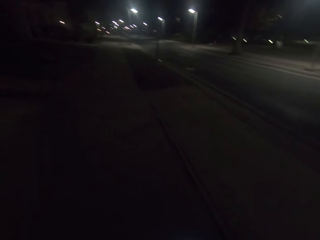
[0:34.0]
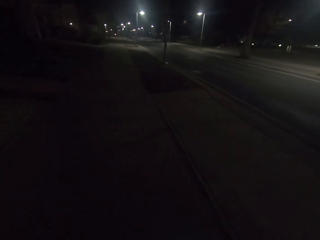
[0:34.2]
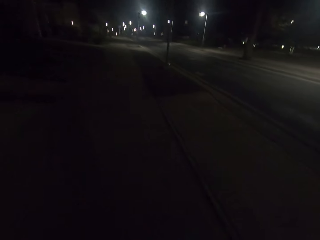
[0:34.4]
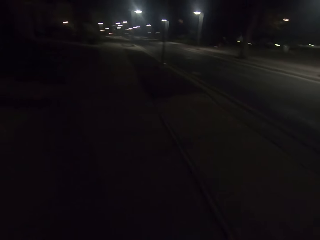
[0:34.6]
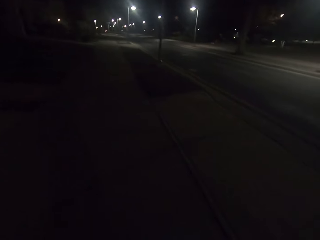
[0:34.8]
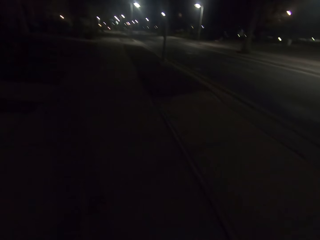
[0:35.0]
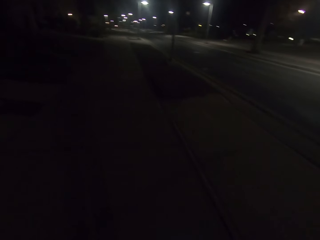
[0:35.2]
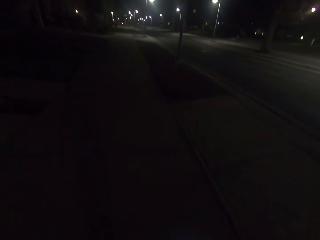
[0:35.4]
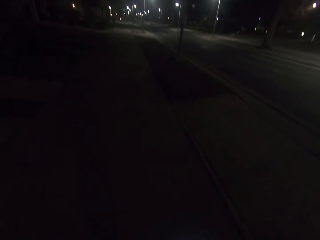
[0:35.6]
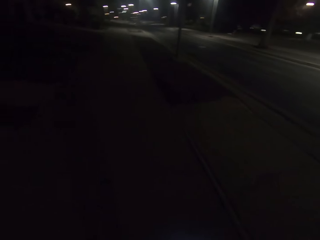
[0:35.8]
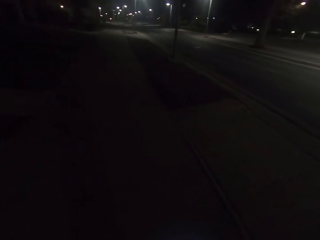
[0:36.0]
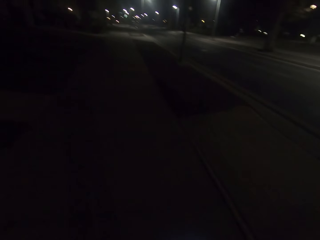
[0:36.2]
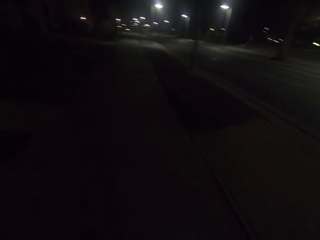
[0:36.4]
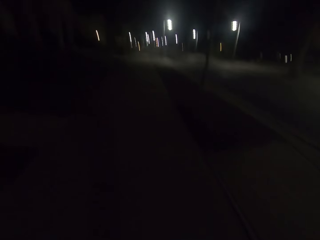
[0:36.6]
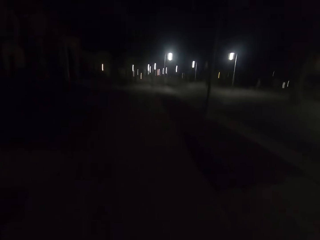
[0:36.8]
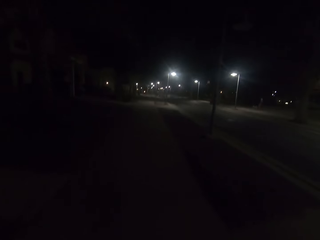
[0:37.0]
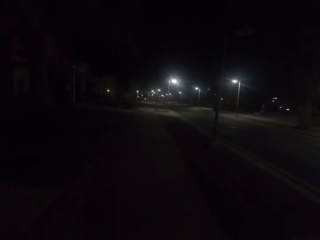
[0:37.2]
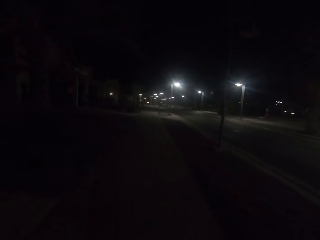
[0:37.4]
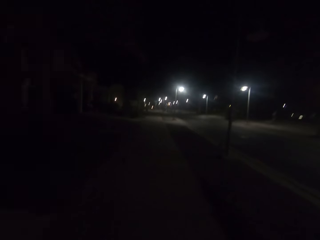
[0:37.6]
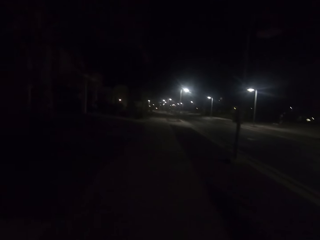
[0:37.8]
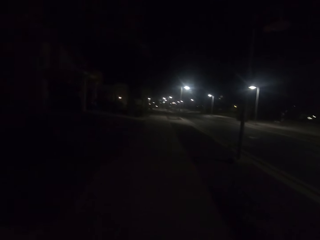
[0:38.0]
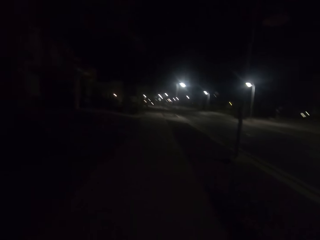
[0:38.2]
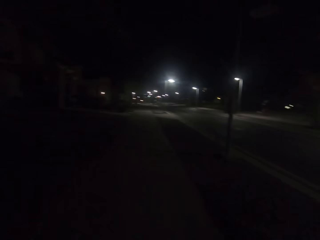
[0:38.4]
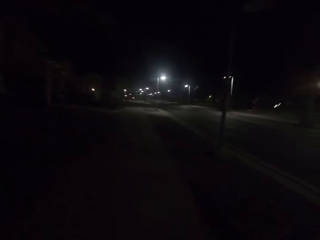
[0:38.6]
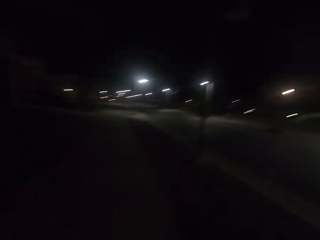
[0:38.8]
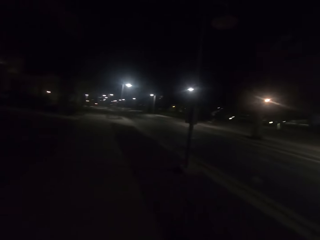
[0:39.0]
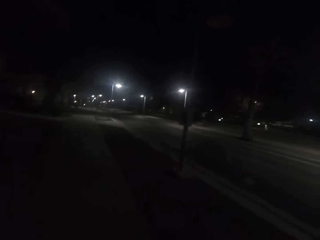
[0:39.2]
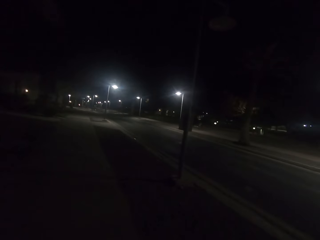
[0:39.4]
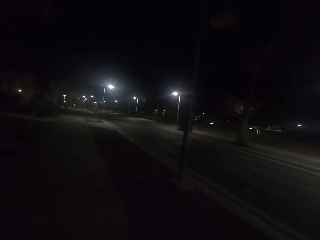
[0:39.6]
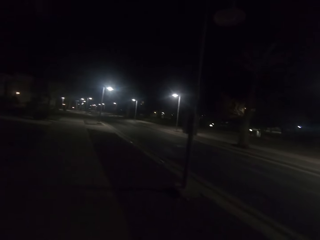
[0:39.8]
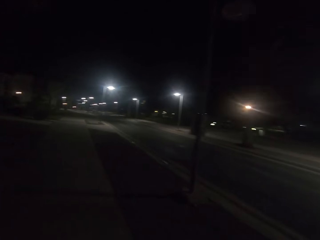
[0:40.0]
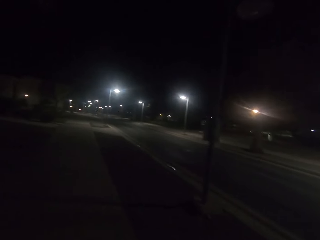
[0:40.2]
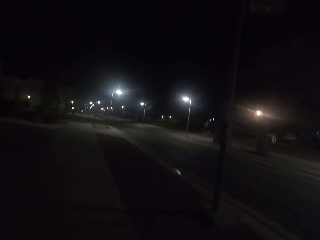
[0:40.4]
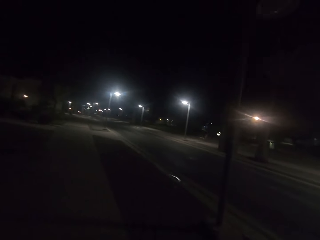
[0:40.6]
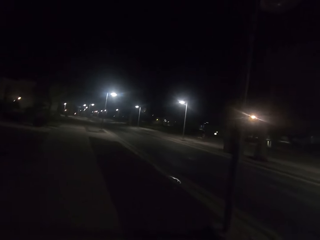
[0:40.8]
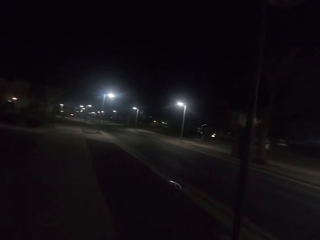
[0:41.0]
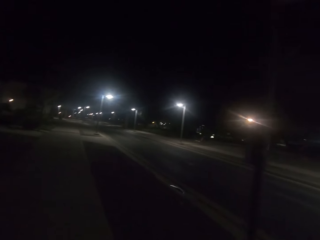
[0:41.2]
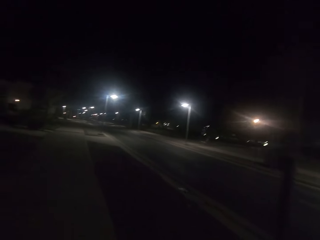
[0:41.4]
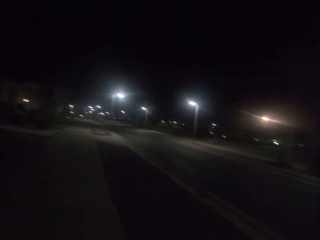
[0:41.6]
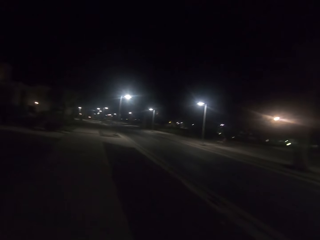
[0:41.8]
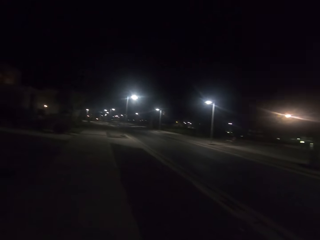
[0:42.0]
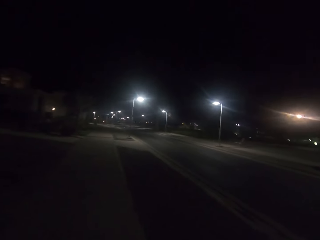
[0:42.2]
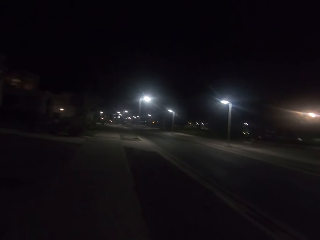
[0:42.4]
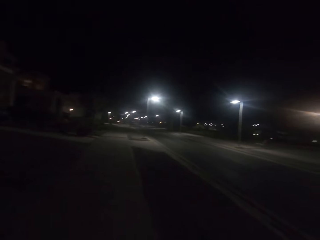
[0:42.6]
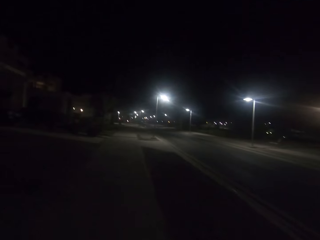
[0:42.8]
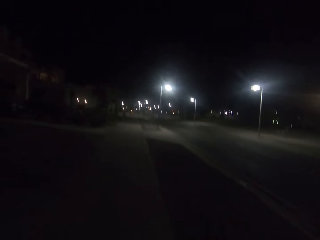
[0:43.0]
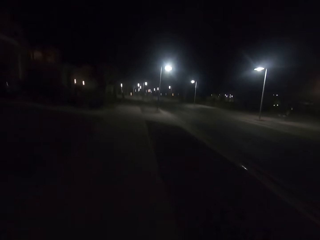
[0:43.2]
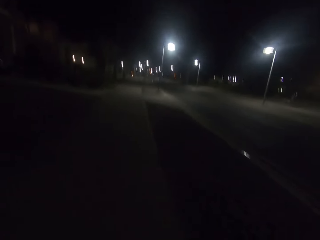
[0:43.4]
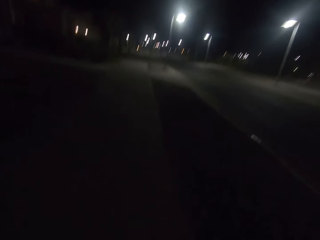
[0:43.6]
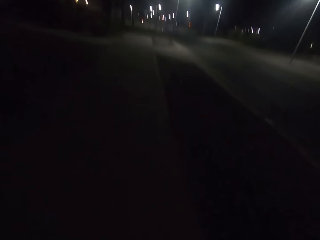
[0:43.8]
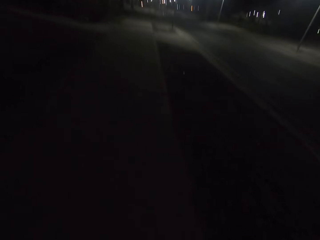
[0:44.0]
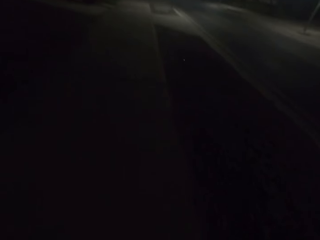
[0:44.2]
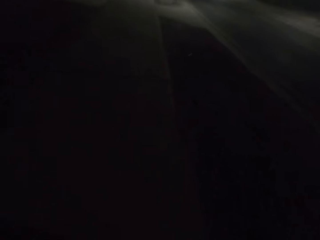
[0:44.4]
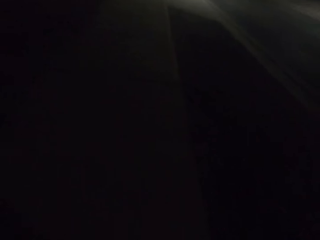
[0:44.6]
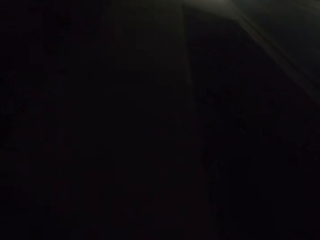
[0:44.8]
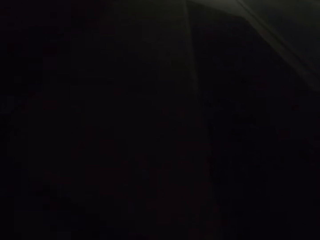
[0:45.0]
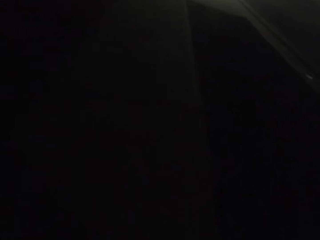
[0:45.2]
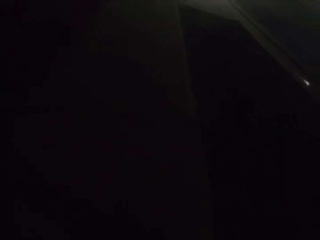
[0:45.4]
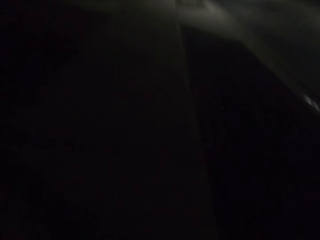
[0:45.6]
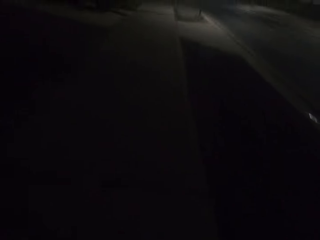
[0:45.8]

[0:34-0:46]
The camera wearer walks along the walkway.

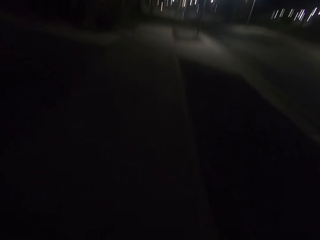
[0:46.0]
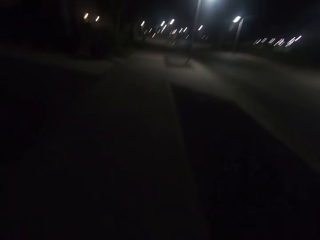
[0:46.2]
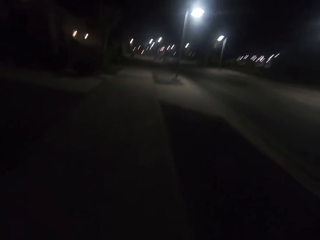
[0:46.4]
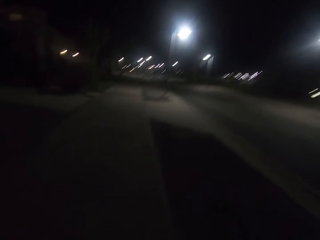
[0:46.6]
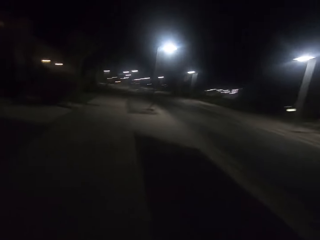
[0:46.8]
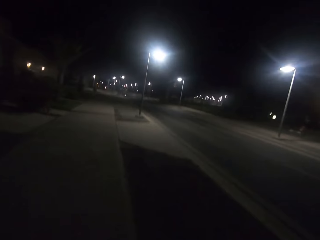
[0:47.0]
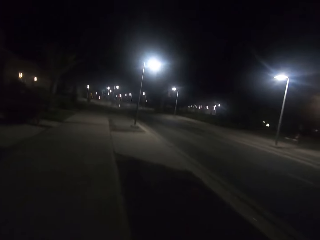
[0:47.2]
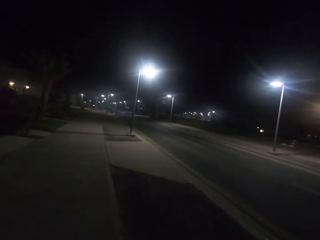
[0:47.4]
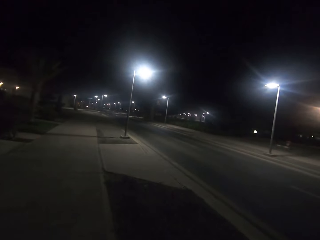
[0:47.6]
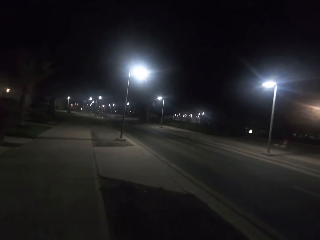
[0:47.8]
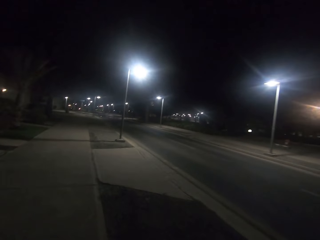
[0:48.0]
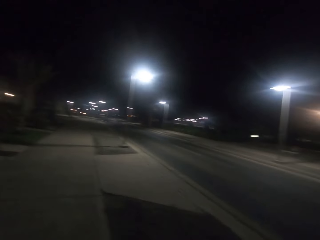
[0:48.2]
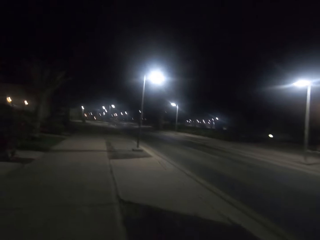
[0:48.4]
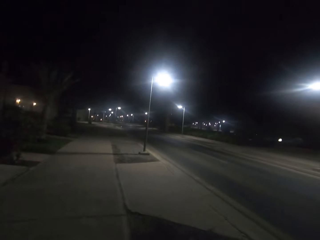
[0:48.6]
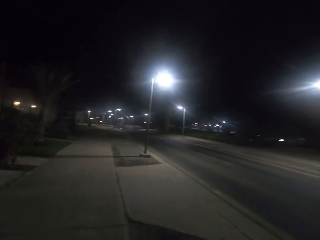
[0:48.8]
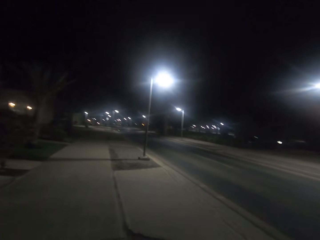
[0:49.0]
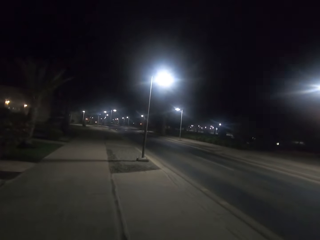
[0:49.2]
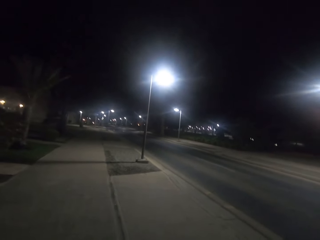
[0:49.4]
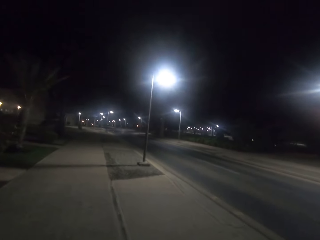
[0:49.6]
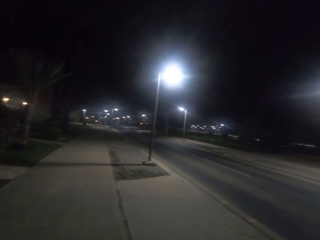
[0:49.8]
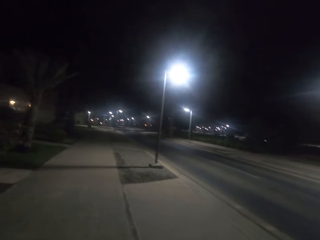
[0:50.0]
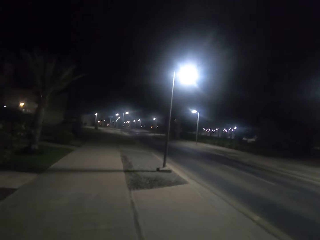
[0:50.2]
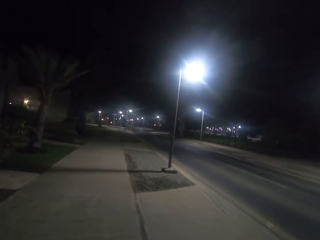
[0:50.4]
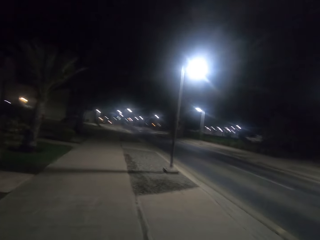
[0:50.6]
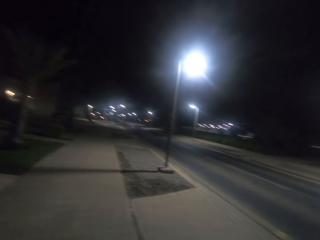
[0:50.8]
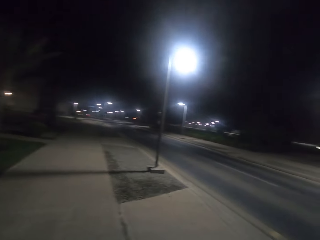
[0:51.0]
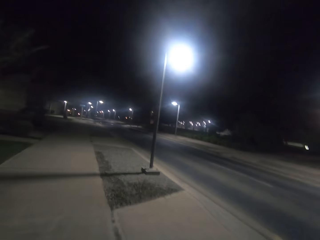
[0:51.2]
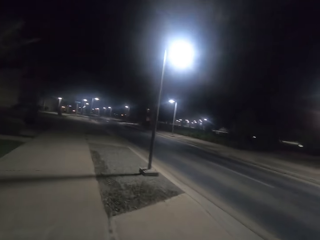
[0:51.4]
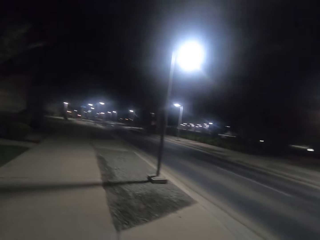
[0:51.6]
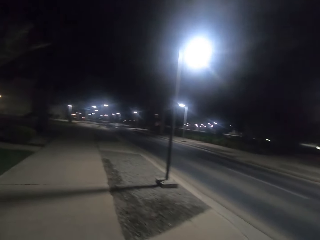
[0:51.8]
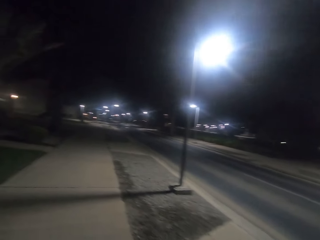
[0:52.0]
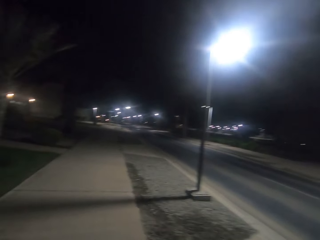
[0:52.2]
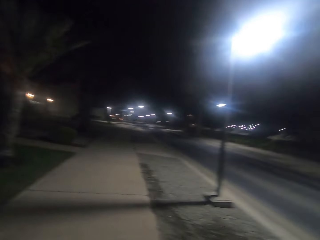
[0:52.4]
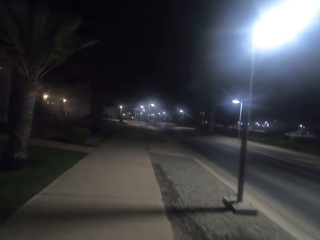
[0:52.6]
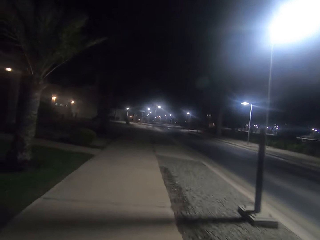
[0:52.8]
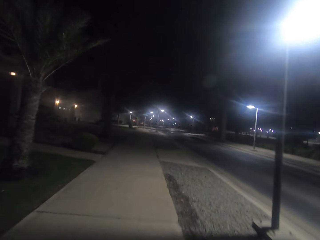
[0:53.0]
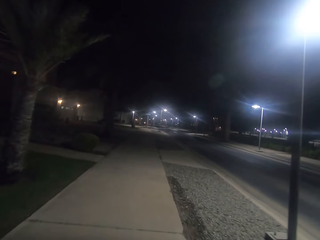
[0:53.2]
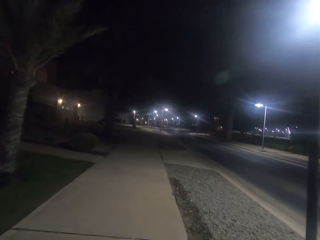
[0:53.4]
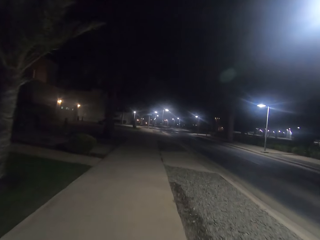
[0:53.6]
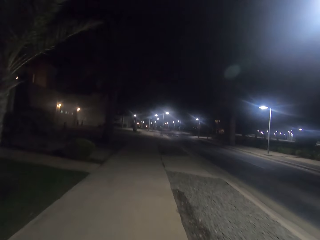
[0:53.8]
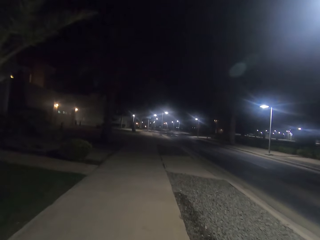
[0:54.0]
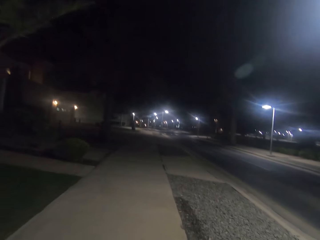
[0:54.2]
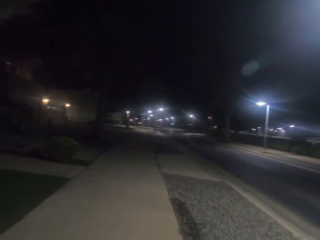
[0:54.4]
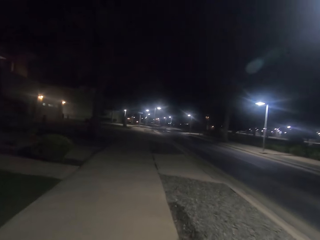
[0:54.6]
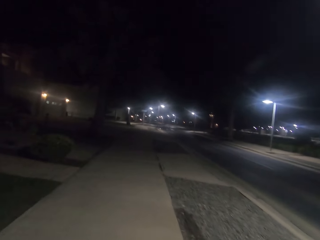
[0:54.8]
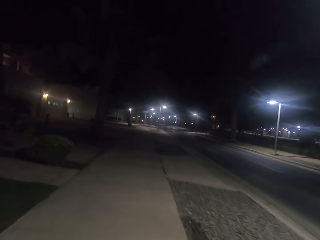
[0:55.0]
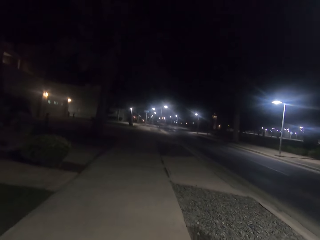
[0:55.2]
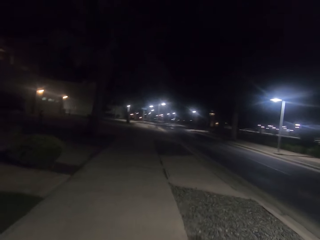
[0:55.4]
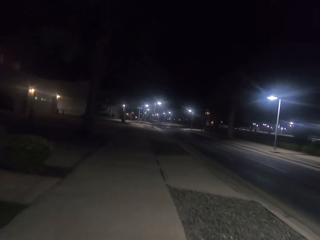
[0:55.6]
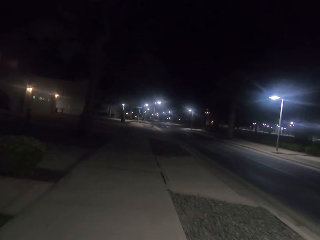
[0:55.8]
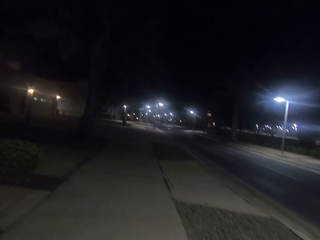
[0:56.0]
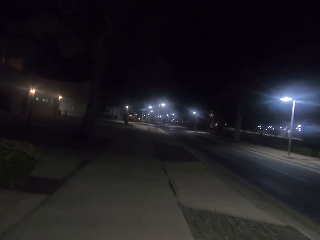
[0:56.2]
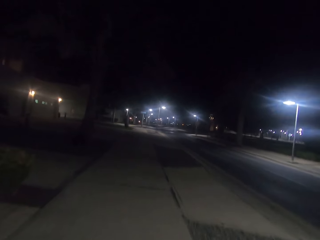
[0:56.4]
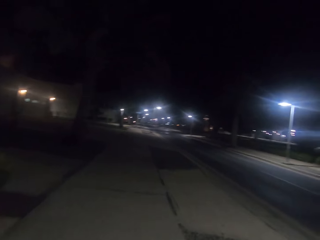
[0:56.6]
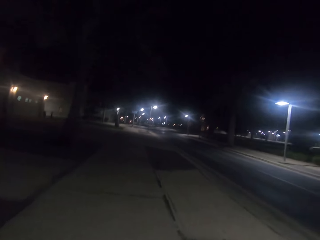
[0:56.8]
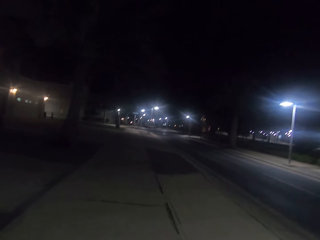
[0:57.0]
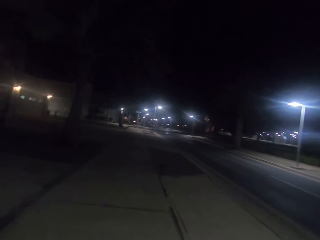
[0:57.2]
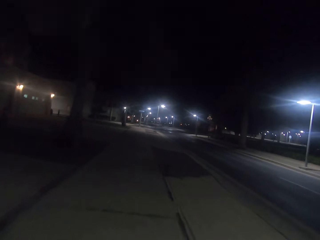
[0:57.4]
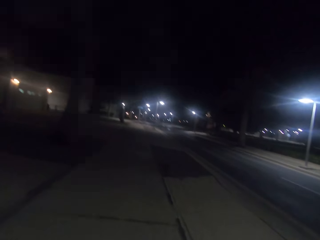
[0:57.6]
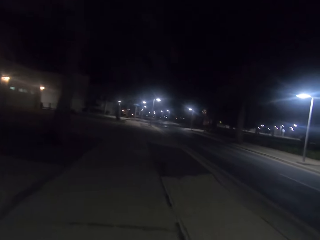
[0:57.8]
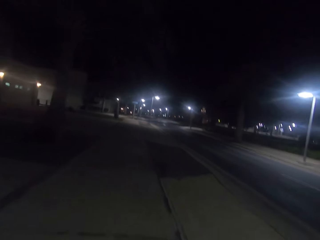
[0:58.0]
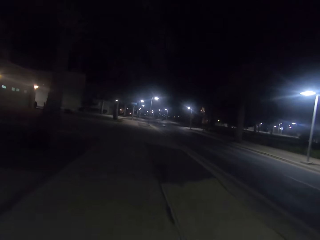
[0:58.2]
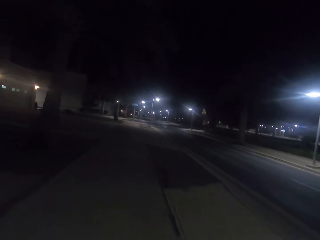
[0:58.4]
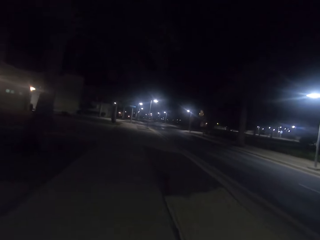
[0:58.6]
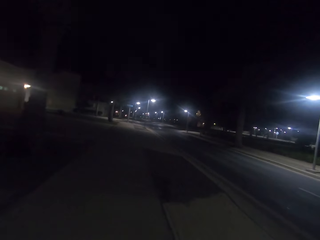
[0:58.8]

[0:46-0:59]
The camera wearer walks past a street light on the sidewalk.
